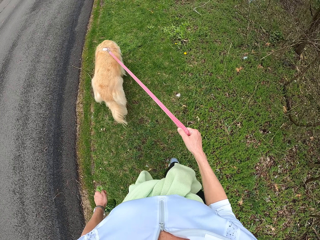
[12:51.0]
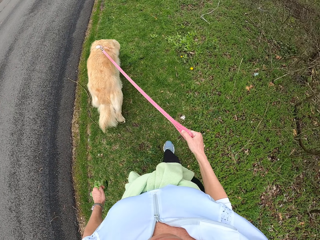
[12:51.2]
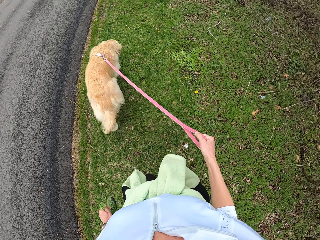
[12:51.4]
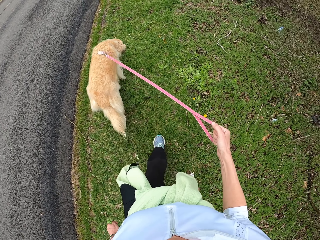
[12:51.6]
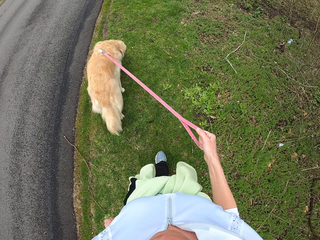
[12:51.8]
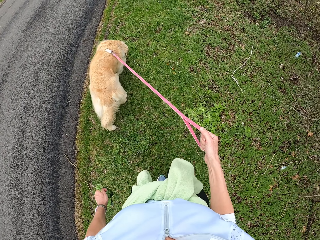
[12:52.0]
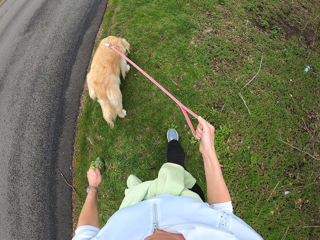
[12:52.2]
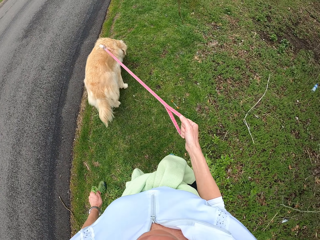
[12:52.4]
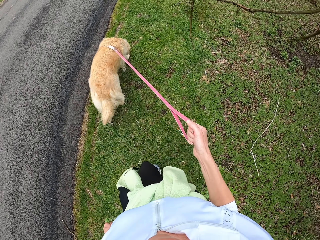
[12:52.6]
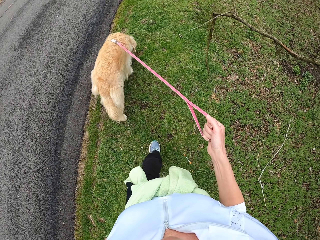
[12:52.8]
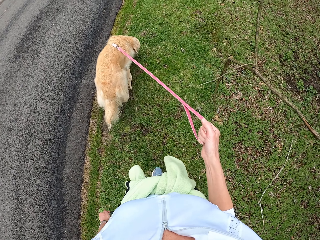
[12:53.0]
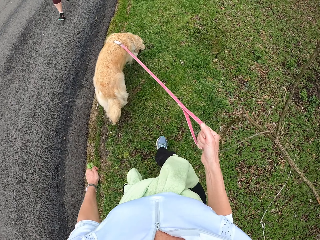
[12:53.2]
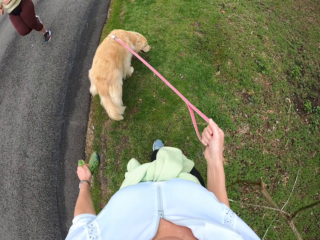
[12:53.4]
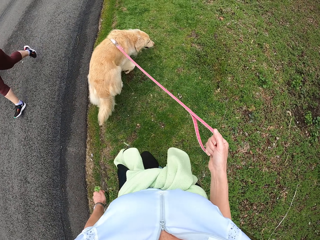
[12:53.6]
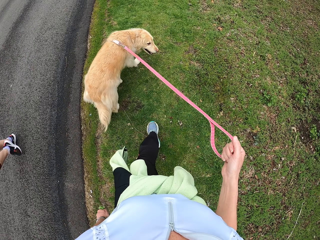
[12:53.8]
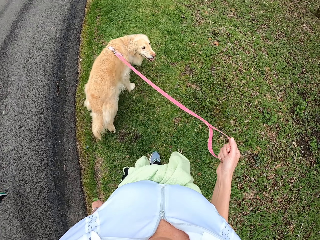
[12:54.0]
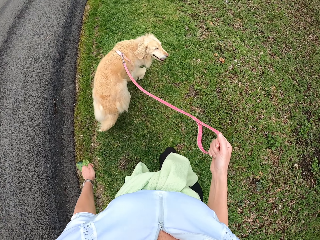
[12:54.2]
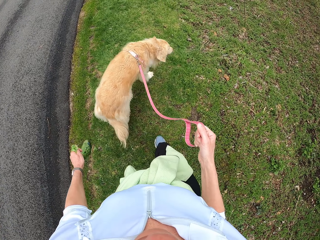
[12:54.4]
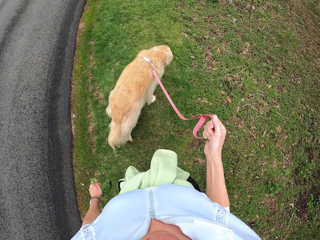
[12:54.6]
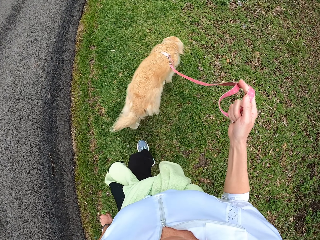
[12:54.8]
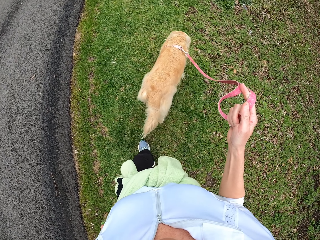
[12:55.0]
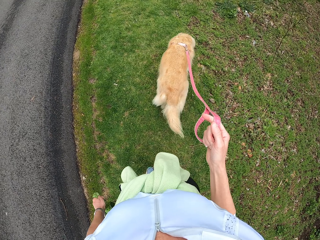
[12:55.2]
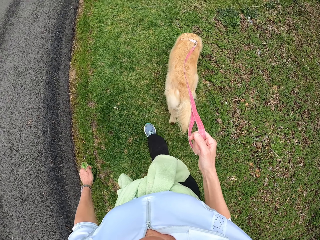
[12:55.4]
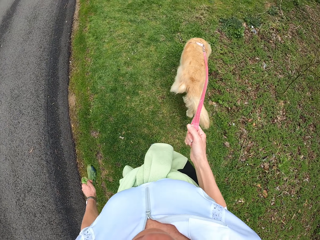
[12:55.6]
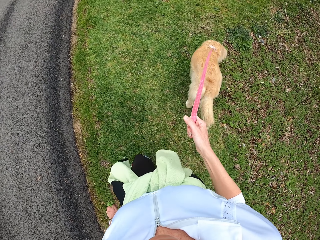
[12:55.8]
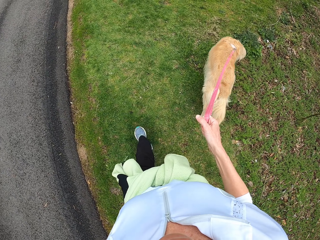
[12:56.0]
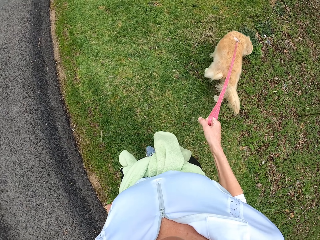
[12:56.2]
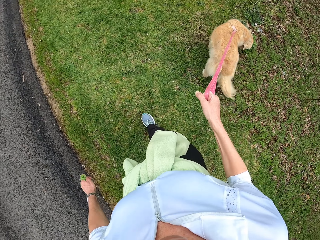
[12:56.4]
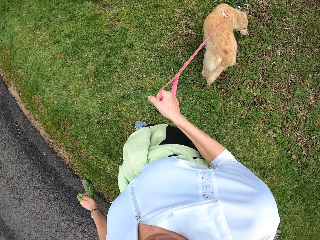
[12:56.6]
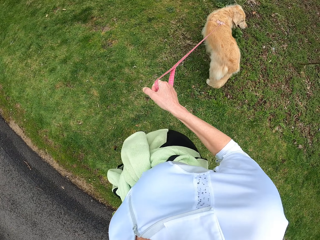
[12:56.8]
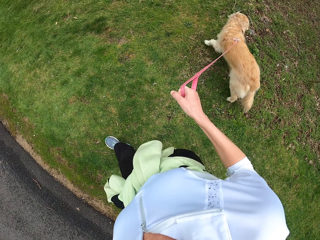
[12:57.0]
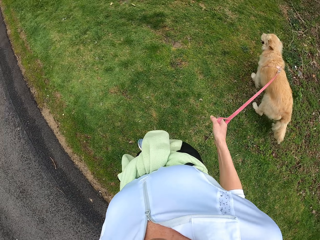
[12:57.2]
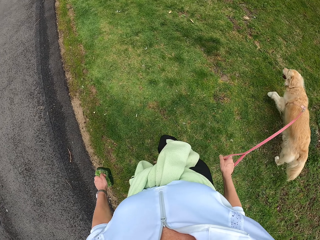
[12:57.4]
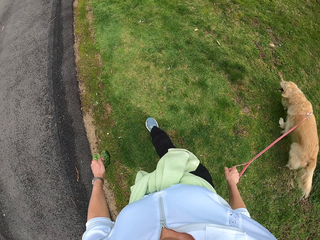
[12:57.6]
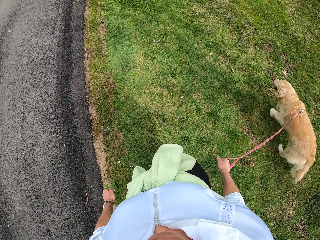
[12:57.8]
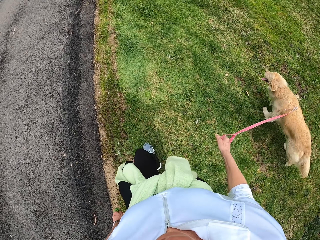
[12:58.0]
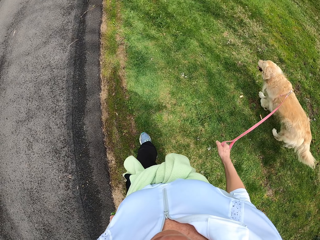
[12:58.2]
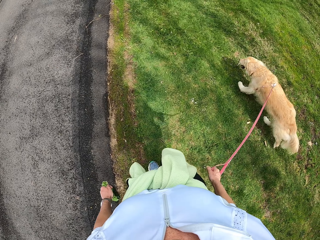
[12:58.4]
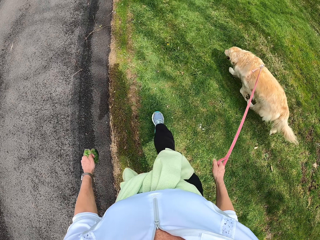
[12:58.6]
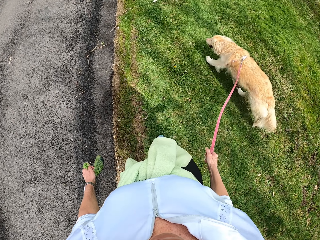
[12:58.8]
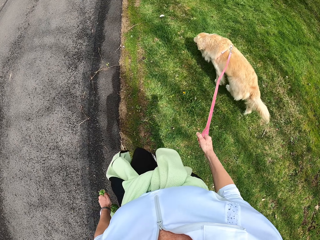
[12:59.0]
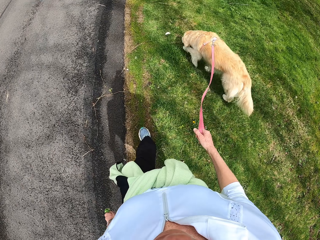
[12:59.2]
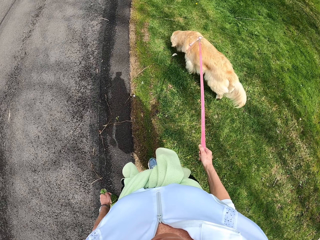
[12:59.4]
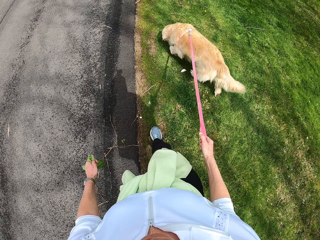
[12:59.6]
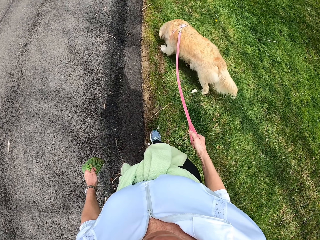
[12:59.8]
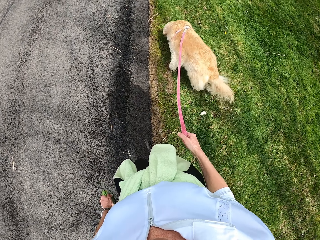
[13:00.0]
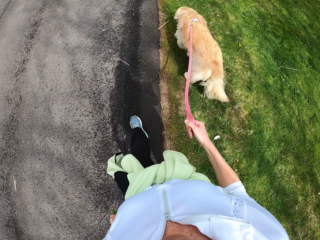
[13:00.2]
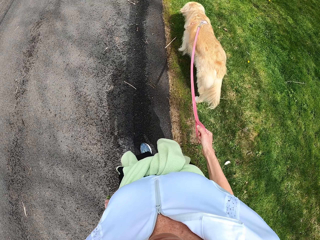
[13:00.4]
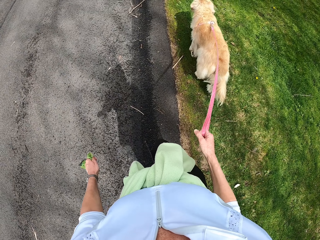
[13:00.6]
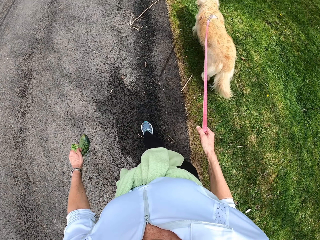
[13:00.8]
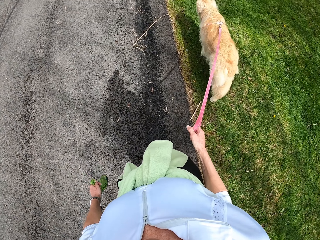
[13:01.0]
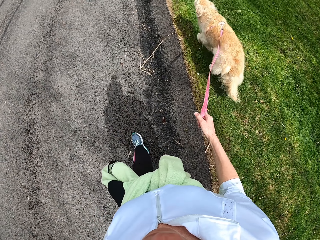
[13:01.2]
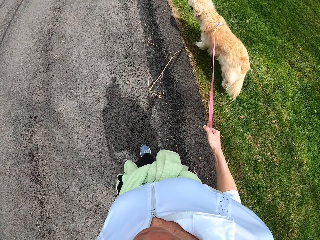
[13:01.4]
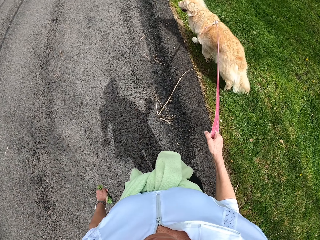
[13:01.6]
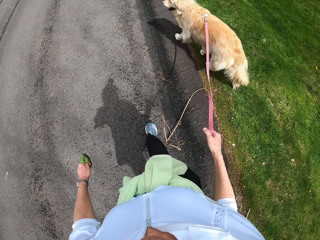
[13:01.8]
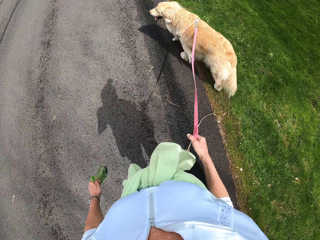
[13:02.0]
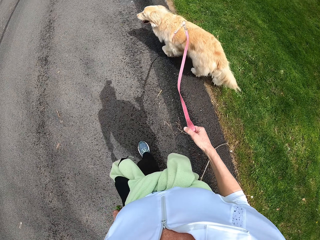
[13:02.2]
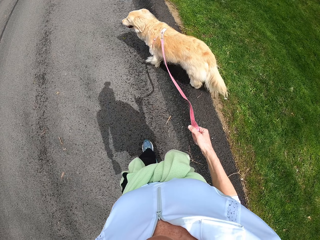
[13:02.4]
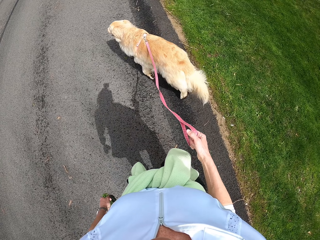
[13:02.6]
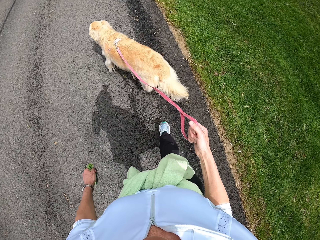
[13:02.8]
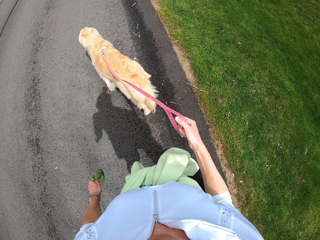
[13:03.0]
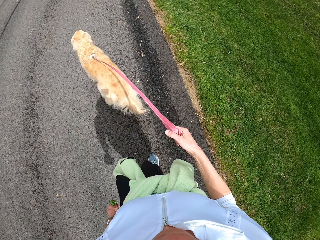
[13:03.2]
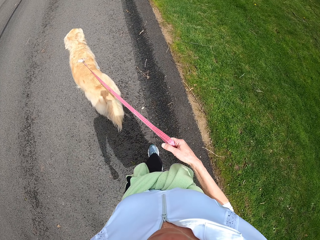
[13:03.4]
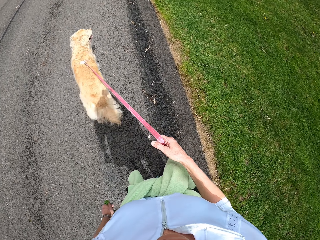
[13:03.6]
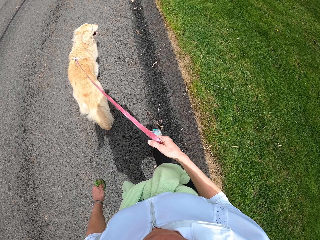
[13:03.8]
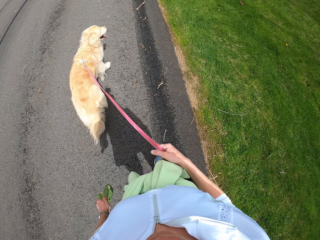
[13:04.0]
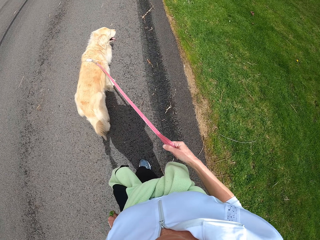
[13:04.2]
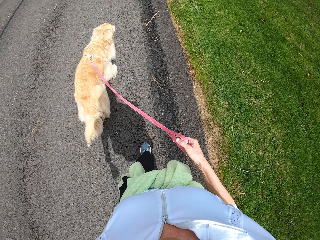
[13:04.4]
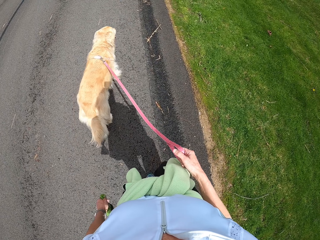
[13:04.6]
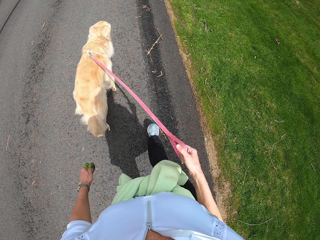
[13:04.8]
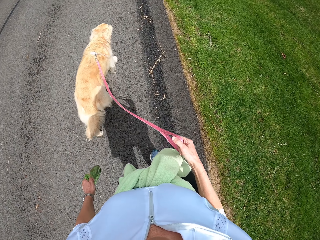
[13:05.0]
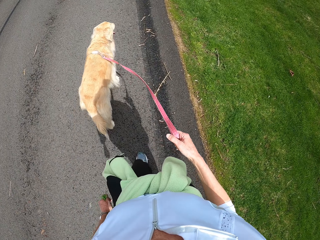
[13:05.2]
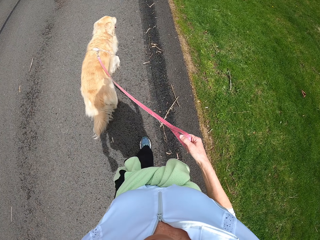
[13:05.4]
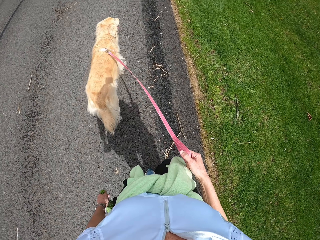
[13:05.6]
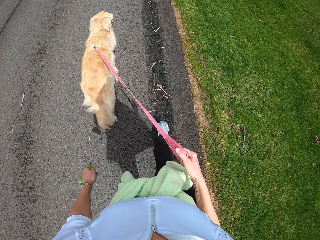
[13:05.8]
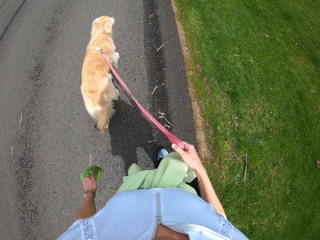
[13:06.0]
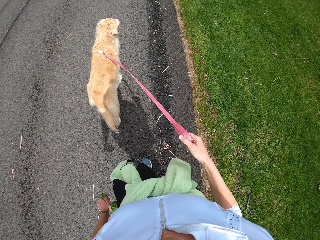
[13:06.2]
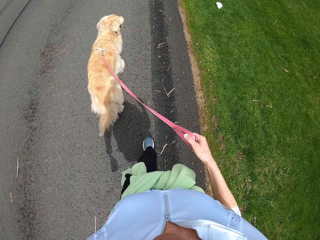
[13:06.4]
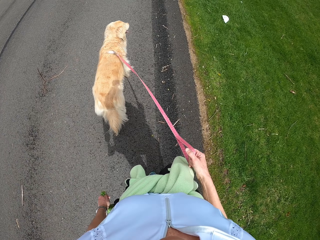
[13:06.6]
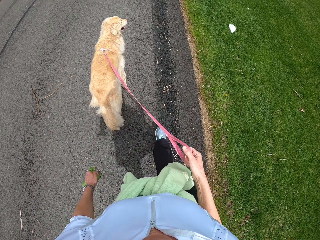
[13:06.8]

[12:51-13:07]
The camera wearer walks on the road with the dog.

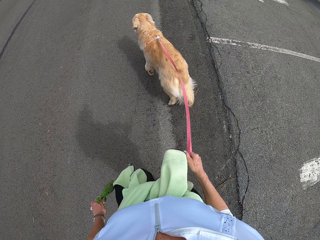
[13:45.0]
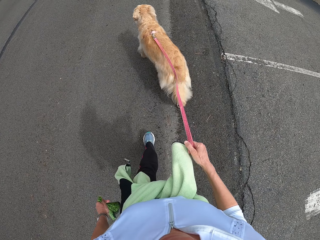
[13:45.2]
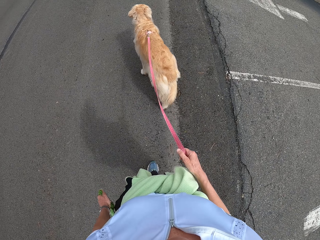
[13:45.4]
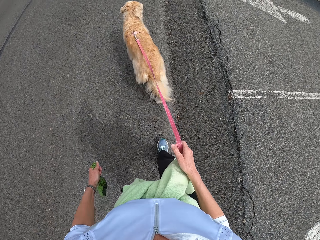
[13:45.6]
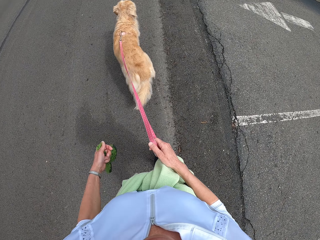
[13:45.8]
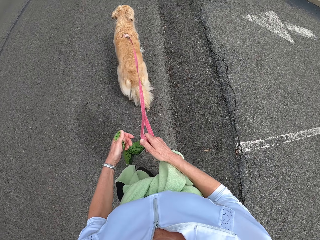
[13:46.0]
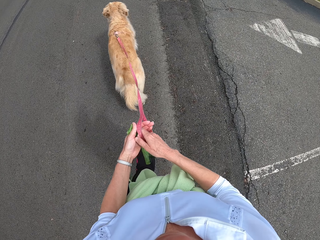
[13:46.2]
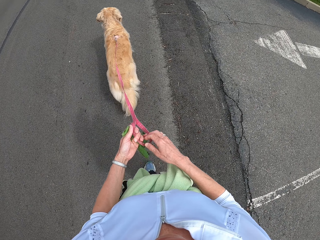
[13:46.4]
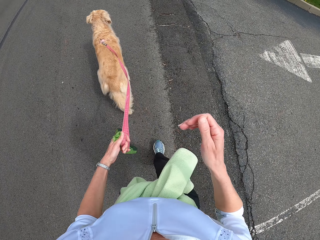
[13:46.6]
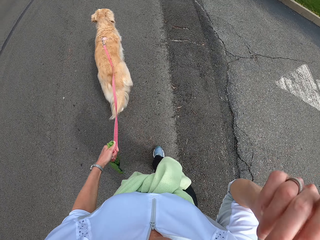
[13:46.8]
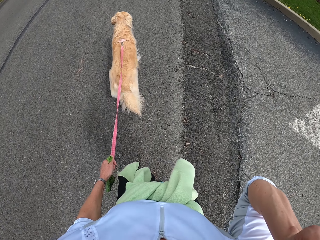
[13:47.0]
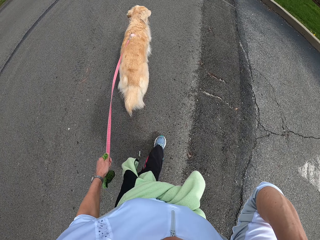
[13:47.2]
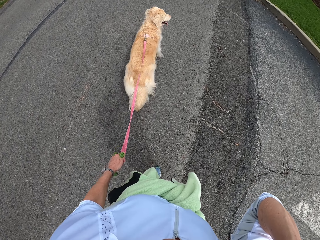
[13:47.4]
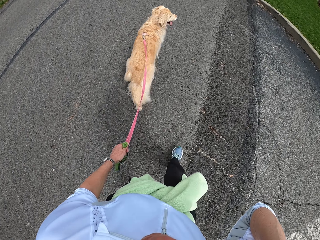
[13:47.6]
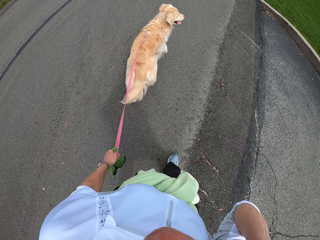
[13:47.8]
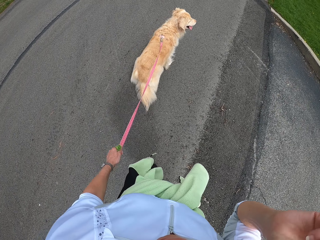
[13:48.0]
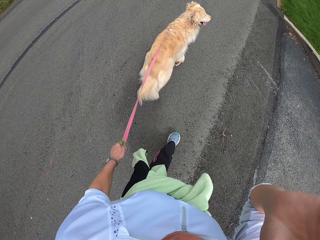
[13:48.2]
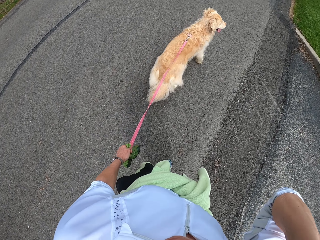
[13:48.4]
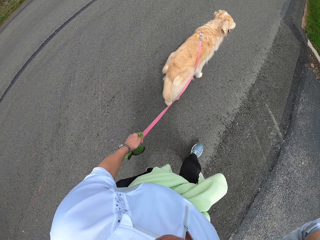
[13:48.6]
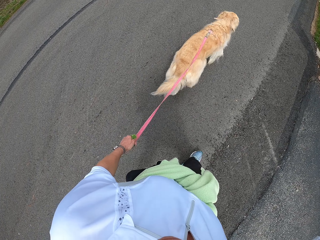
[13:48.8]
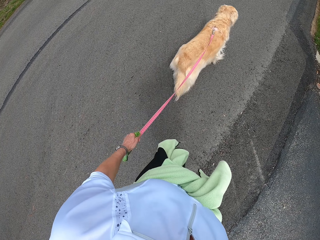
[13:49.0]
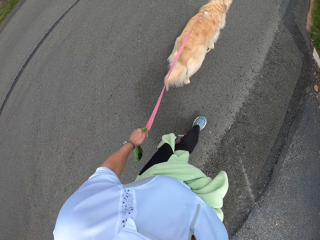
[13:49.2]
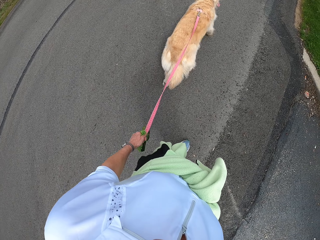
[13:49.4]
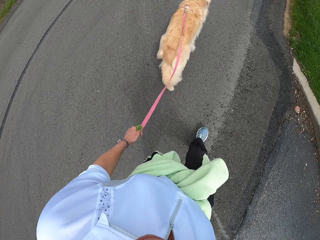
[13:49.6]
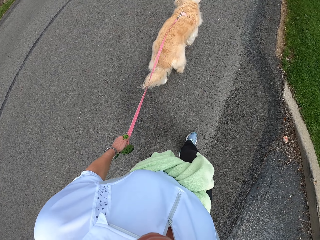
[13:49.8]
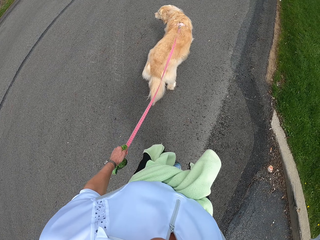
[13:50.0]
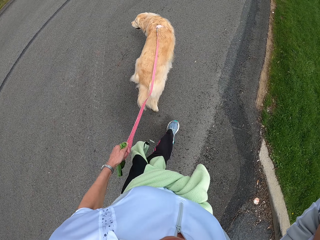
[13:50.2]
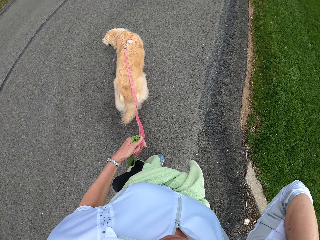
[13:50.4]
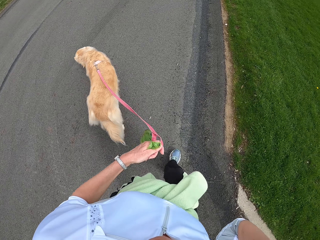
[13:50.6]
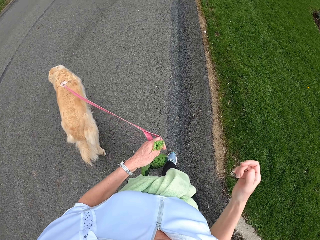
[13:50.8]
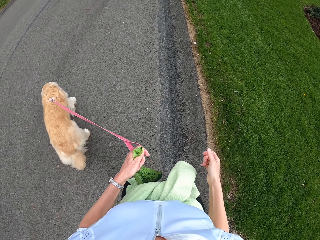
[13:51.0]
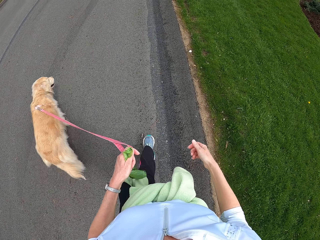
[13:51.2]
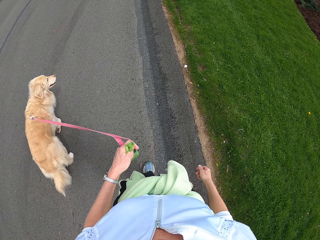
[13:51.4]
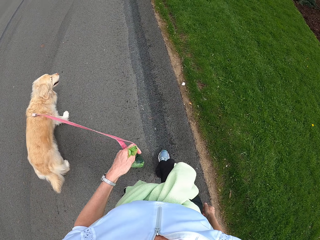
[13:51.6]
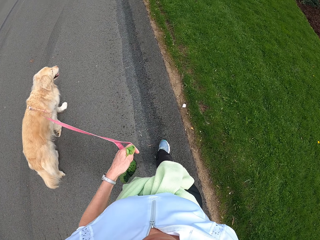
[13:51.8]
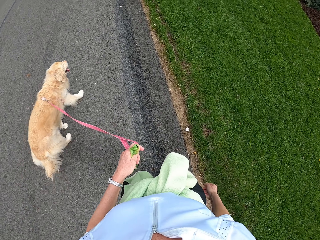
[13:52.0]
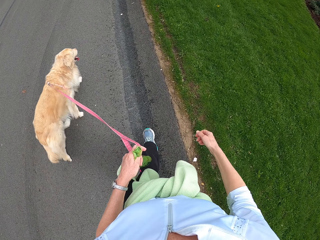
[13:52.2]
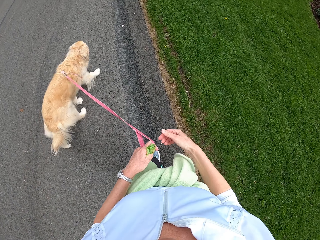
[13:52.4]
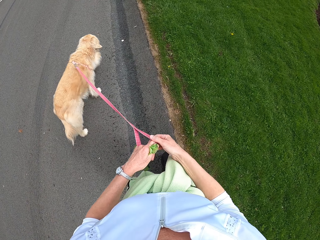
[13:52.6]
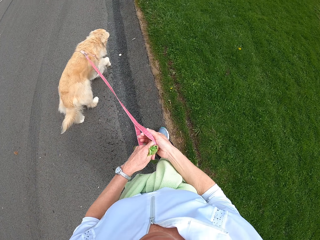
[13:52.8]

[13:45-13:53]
The camera wearer holds a dog by the leash on the left hand. They scratch the face.
